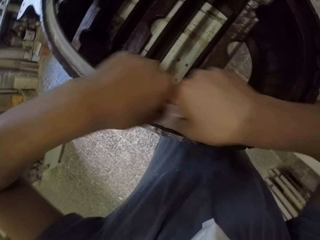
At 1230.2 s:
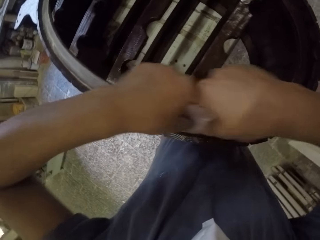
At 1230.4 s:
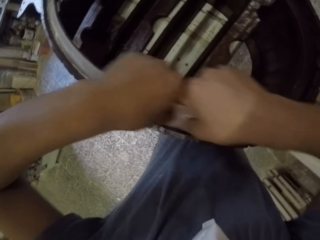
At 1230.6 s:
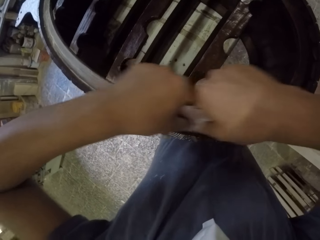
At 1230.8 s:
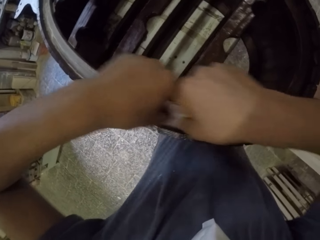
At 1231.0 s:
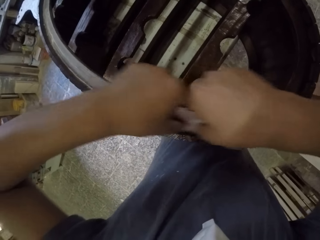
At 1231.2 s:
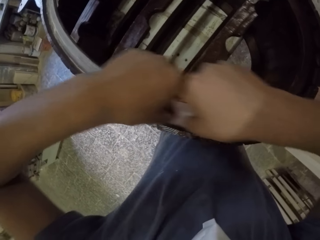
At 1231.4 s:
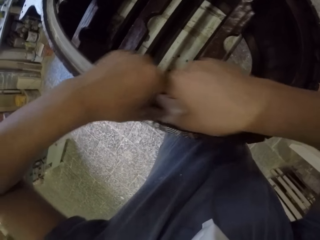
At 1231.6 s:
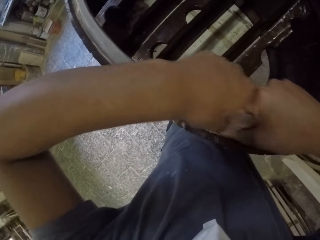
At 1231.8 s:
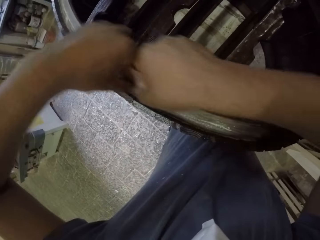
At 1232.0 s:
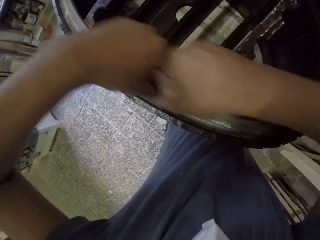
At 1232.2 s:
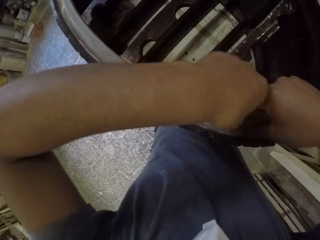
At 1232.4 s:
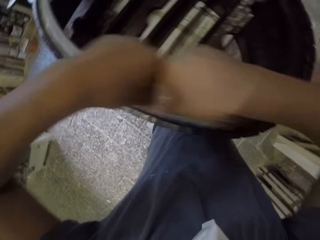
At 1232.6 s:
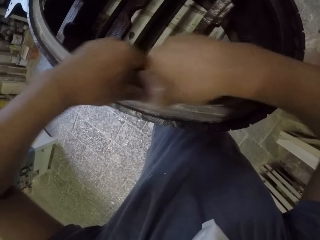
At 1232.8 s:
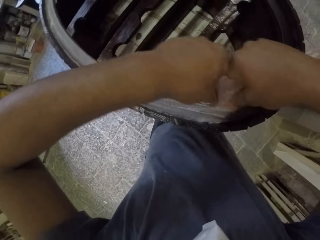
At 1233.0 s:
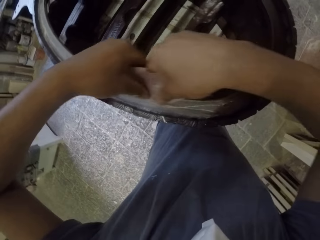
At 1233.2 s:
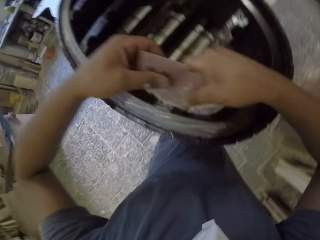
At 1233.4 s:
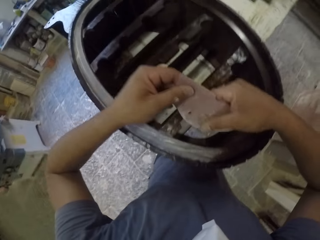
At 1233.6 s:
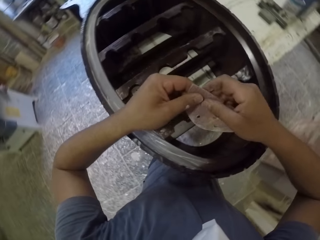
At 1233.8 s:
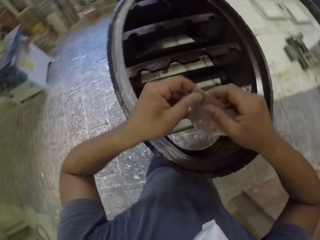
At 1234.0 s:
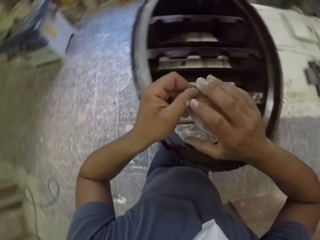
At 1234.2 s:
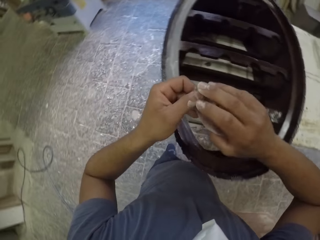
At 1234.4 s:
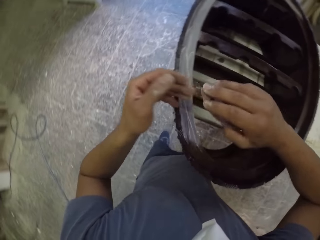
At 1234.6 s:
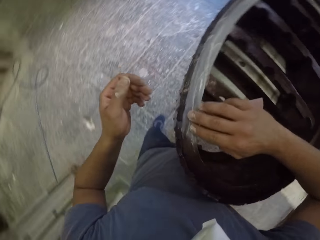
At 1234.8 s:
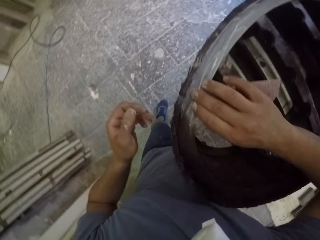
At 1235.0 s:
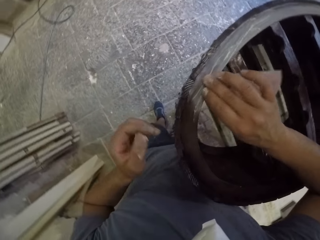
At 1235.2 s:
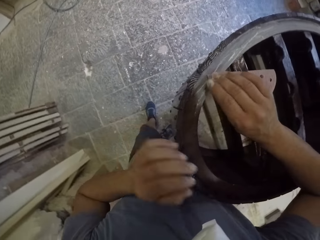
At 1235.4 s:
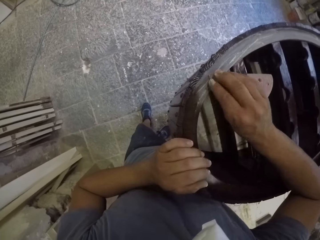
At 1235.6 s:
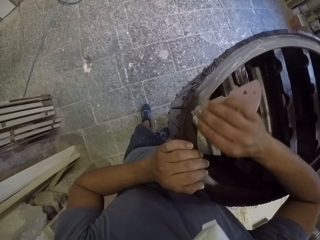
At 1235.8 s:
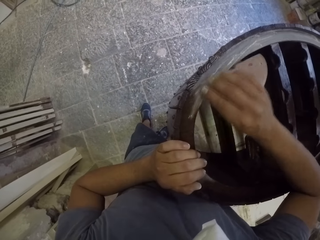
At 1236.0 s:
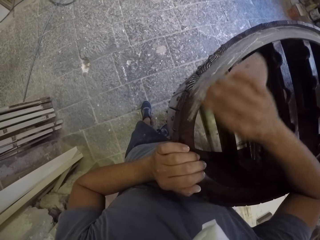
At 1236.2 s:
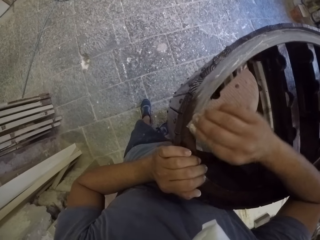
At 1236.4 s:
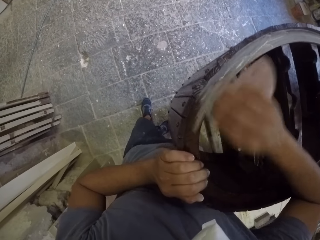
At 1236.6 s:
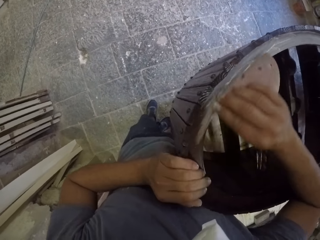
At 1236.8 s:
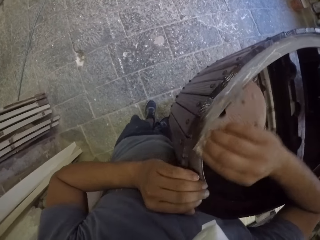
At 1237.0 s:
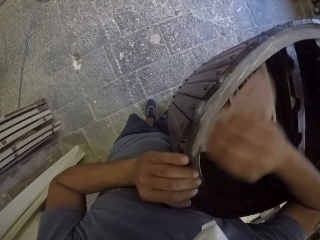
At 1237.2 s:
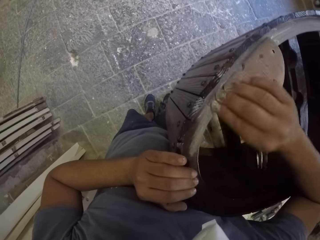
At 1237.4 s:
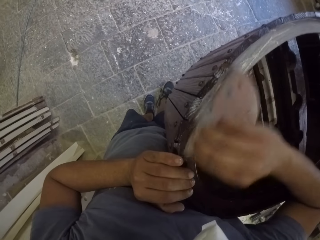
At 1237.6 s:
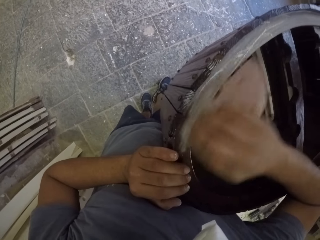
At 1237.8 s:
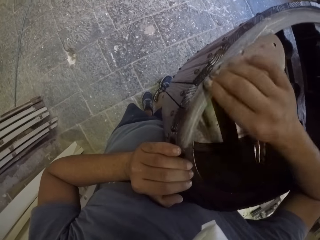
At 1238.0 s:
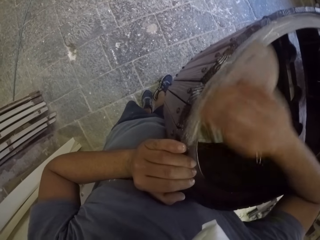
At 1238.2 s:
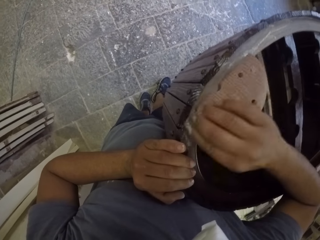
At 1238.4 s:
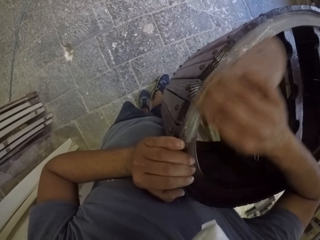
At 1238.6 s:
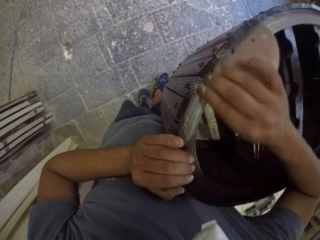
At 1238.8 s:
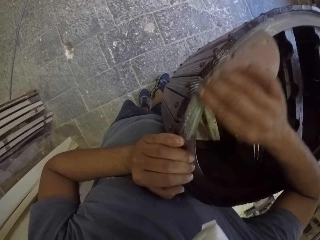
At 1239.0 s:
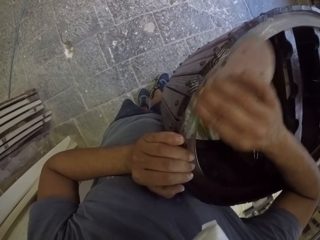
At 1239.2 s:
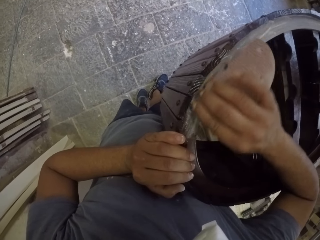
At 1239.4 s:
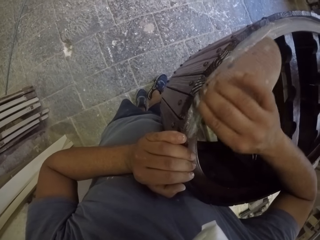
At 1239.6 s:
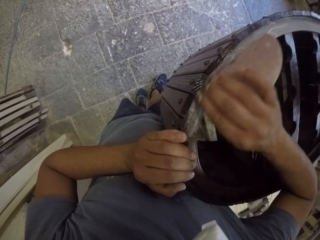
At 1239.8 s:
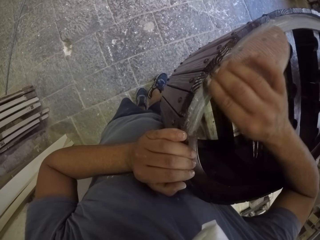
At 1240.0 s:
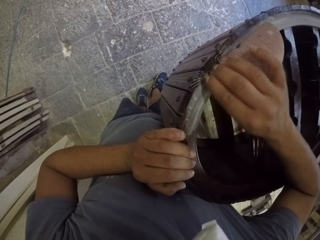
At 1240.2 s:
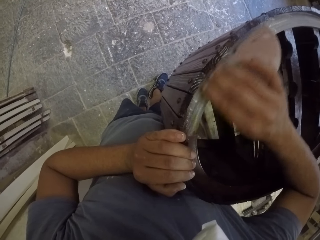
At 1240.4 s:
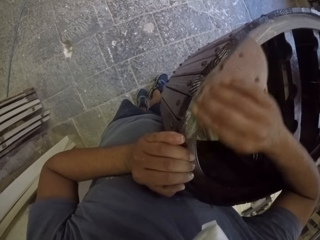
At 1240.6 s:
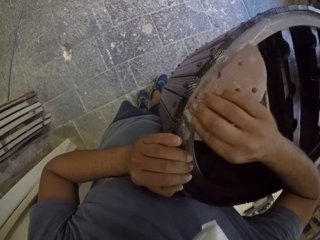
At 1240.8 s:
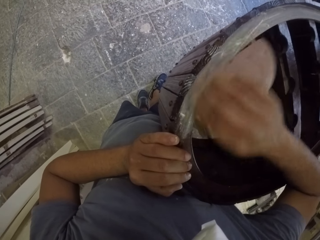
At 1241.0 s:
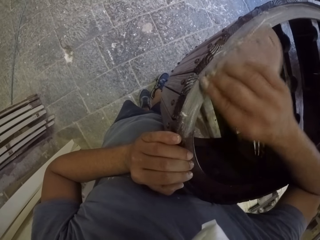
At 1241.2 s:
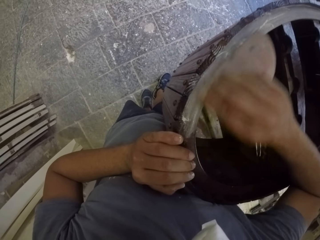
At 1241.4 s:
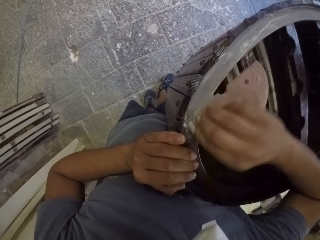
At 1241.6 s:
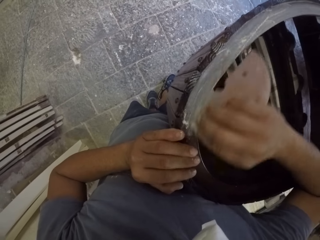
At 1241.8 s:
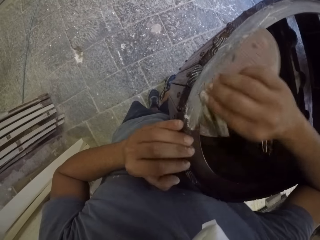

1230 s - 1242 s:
The camera wearer pauses. He lifts the sandpaper. He holds the sandpaper with his right hand. He puts his left hand on the wooden rack. He smooths the wooden rack with the sandpaper.

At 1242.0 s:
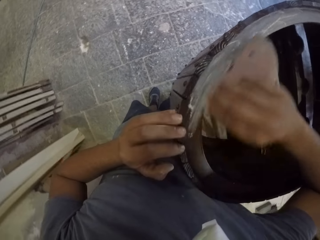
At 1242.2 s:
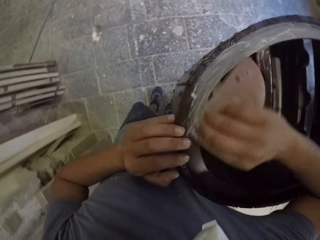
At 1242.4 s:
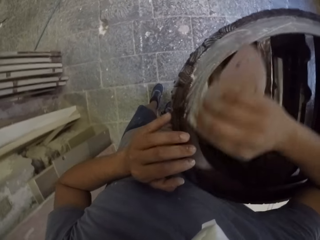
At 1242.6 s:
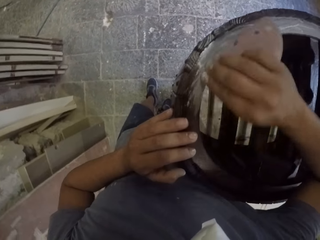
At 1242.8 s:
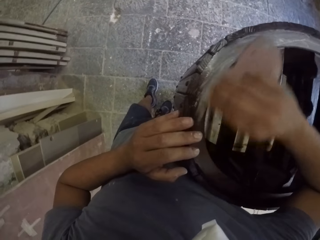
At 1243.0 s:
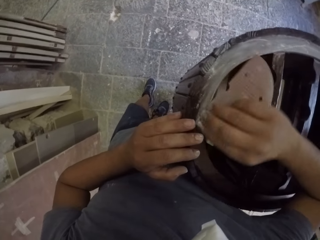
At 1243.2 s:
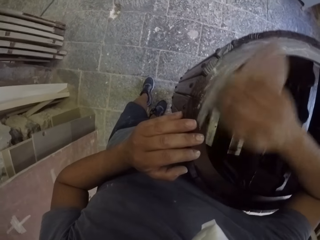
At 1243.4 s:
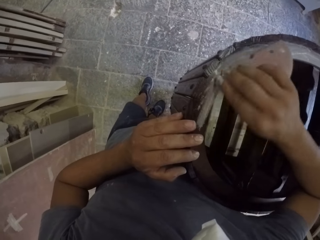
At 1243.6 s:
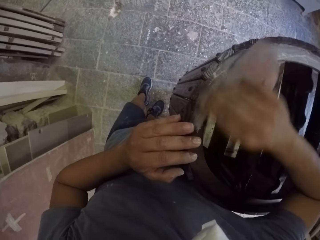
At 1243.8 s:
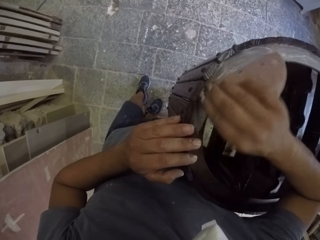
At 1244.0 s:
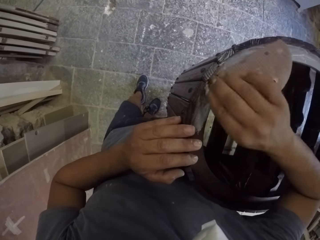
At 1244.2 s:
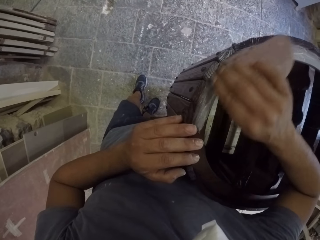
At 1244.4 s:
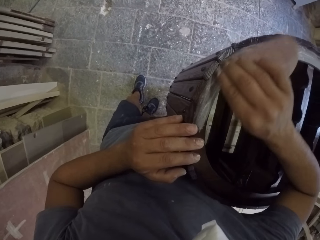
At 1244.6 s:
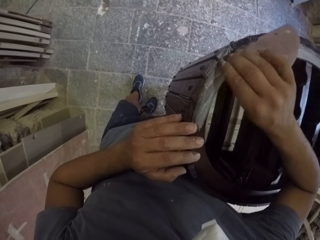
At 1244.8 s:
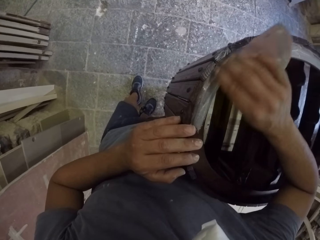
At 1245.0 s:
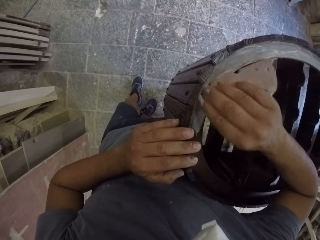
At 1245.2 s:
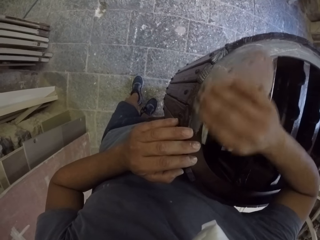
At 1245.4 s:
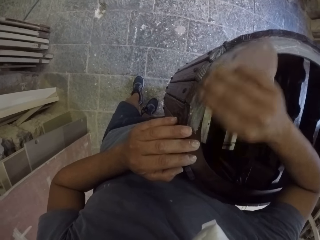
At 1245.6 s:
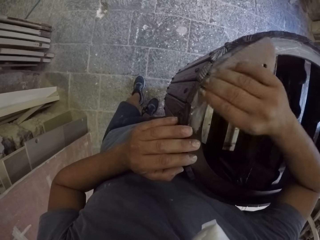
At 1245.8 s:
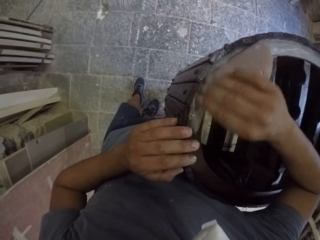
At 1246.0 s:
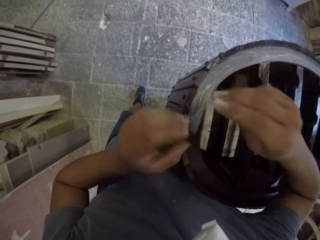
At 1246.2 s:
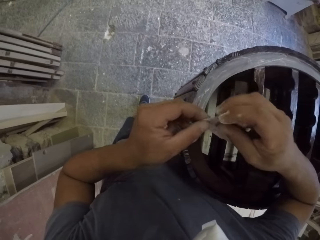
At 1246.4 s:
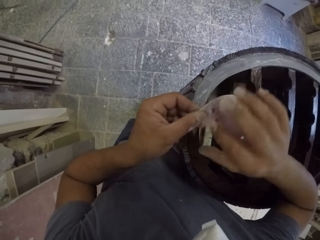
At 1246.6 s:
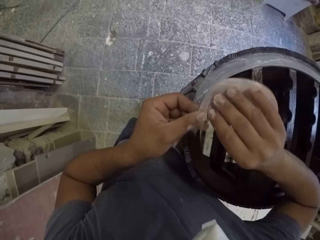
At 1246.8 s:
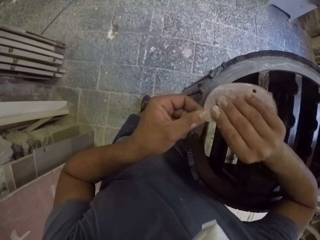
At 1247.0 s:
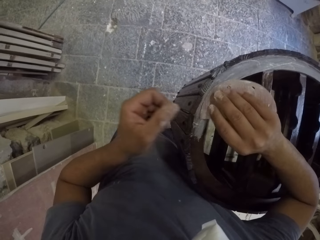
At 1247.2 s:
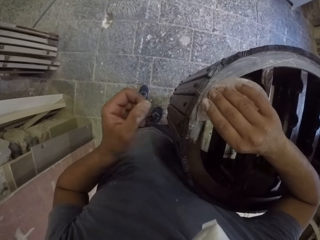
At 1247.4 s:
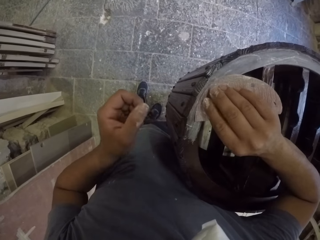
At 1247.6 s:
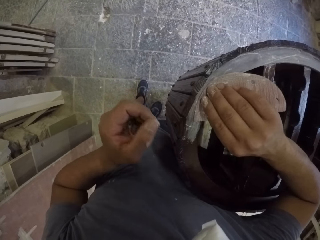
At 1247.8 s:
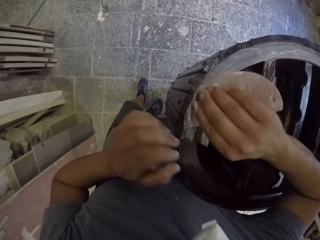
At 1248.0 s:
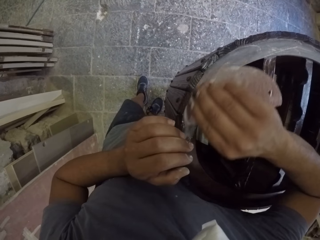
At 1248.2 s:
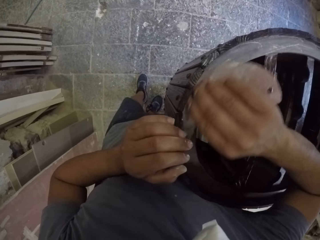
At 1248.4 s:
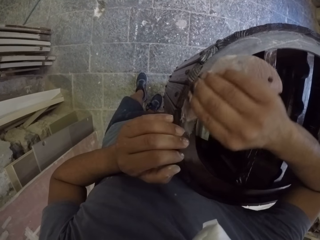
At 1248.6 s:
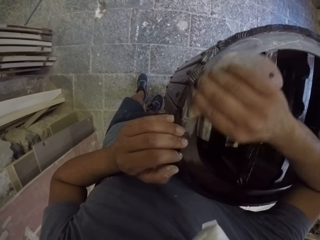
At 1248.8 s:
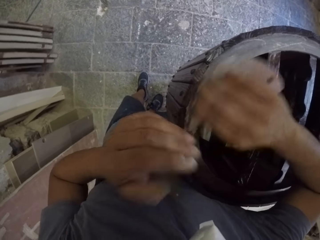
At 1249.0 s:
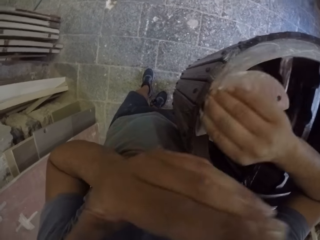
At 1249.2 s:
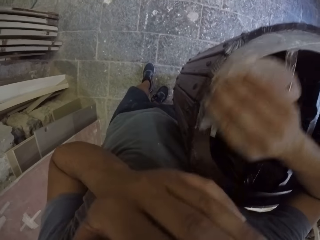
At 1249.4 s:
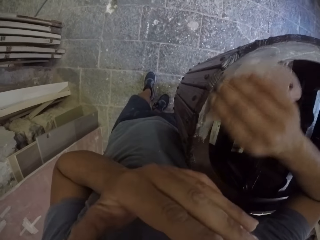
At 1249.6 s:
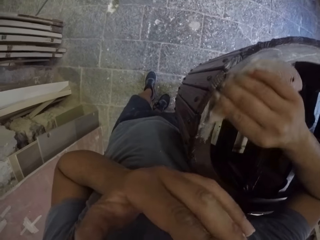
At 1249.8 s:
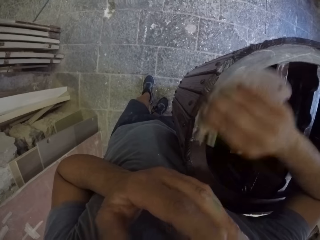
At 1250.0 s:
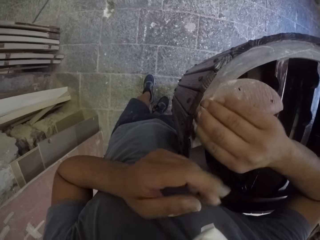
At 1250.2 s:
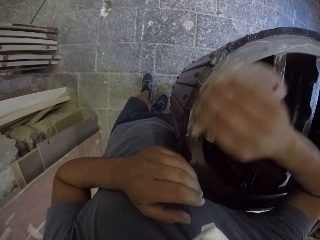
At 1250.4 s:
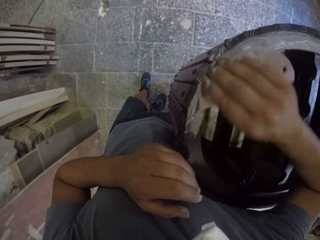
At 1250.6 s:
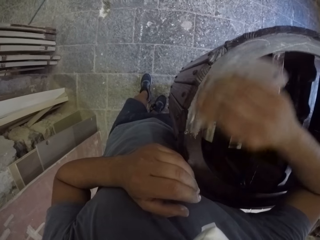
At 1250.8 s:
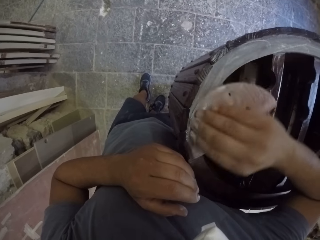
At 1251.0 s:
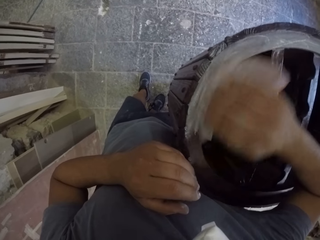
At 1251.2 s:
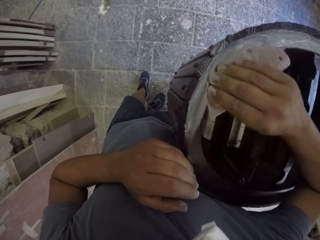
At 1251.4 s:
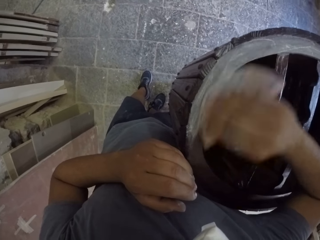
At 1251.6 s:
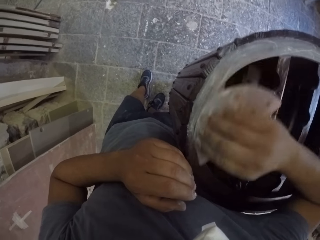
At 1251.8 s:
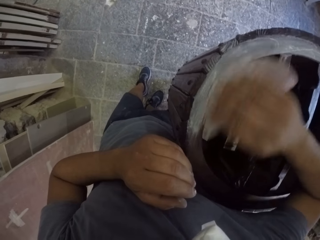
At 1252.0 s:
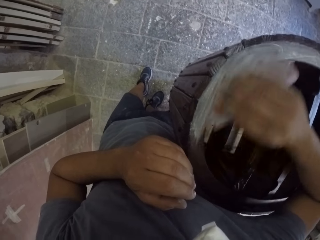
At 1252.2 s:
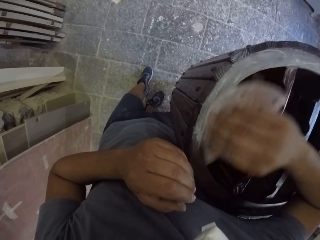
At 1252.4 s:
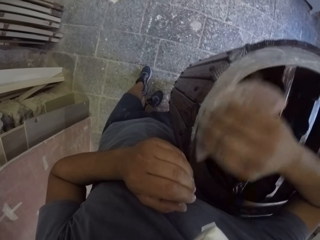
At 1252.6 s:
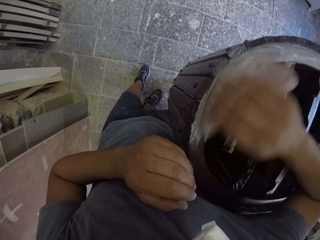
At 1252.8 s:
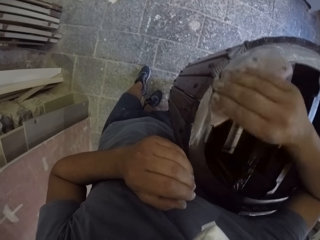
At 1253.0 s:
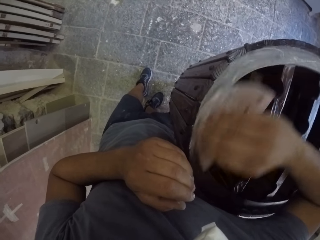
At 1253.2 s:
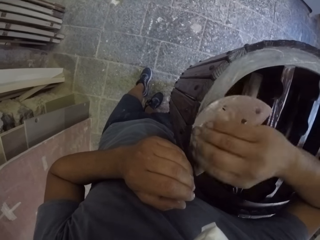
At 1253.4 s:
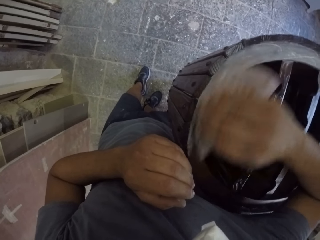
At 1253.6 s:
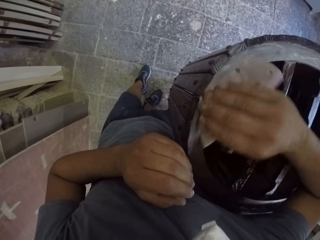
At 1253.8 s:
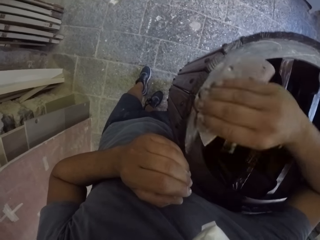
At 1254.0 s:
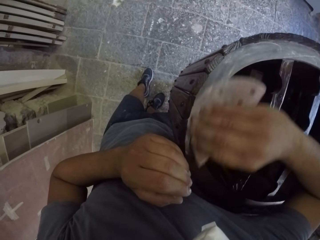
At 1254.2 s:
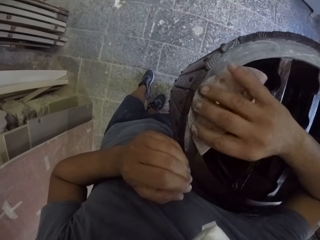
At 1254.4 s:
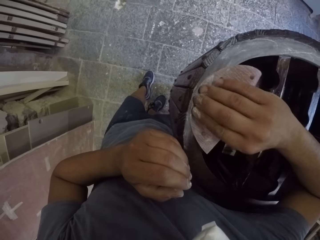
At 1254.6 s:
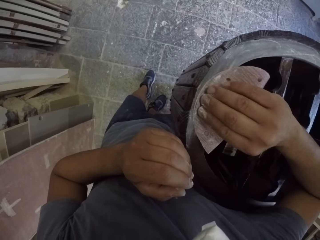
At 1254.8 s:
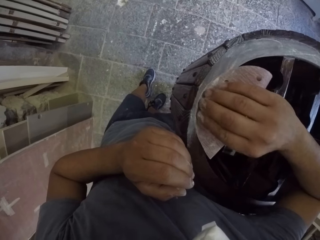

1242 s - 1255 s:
The camera wearer holds the sandpaper with his left hand. He holds the sandpaper with his right hand. He puts his left hand on the wooden rack. He smooths the wooden rack with the sandpaper. He wipes his face with his hand. He puts his left hand on the wooden rack. He smooths the wooden rack with the sandpaper.
